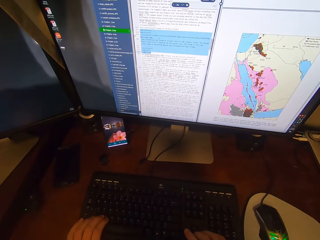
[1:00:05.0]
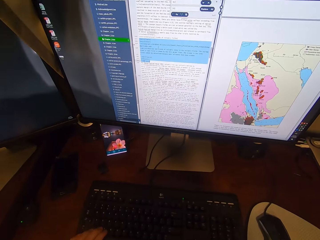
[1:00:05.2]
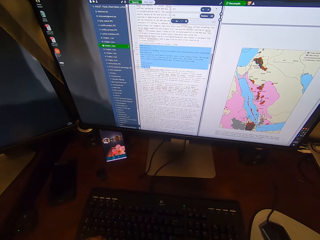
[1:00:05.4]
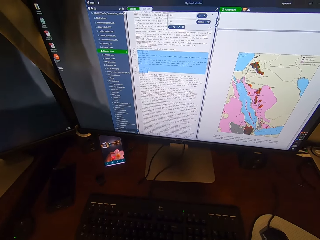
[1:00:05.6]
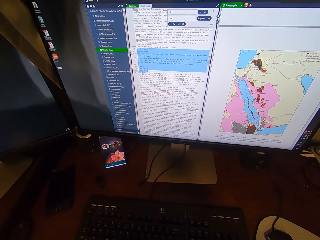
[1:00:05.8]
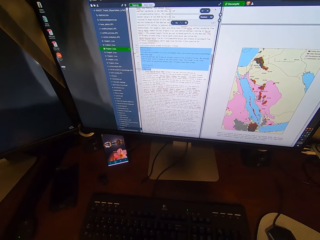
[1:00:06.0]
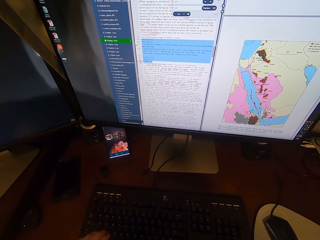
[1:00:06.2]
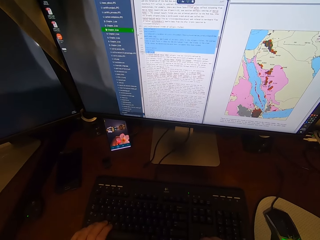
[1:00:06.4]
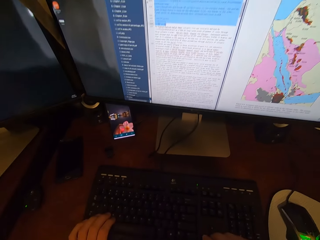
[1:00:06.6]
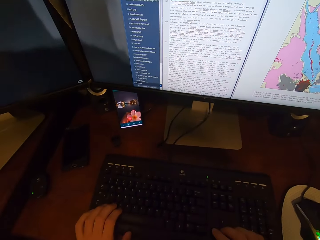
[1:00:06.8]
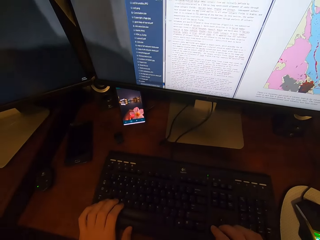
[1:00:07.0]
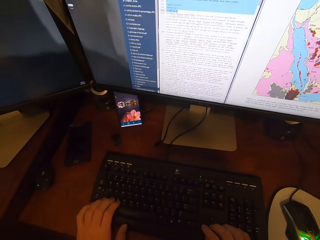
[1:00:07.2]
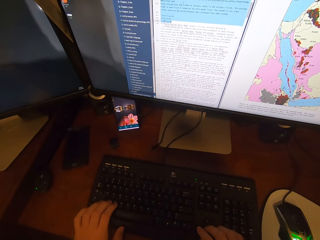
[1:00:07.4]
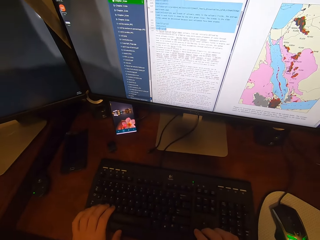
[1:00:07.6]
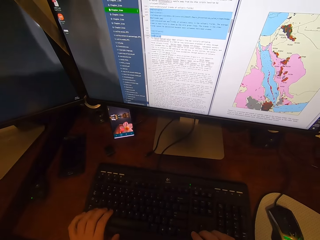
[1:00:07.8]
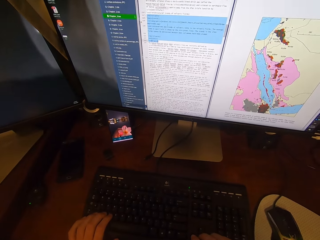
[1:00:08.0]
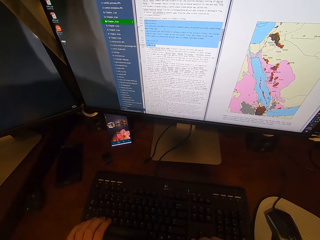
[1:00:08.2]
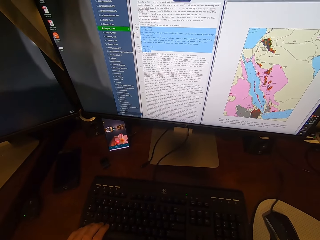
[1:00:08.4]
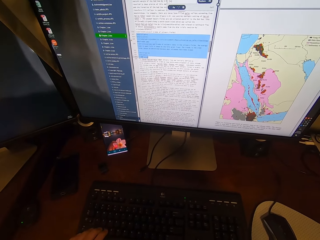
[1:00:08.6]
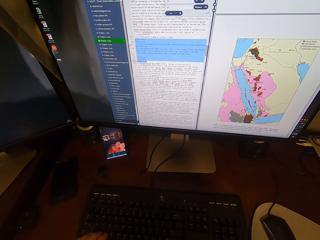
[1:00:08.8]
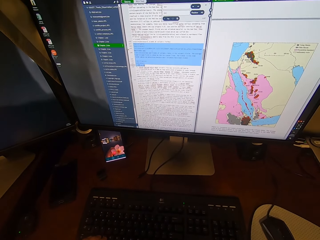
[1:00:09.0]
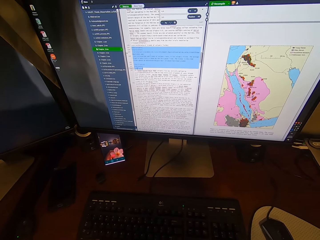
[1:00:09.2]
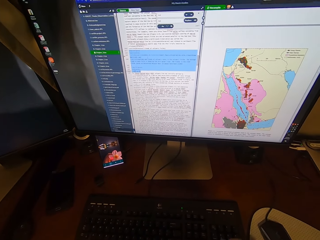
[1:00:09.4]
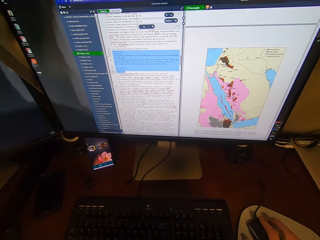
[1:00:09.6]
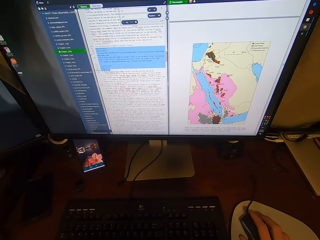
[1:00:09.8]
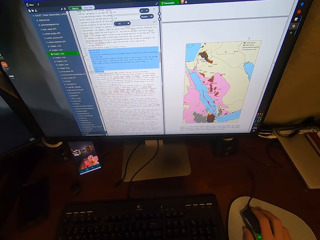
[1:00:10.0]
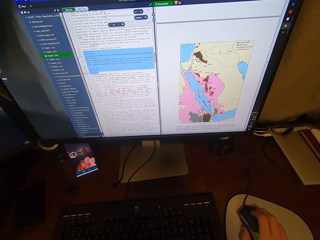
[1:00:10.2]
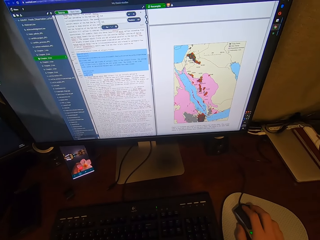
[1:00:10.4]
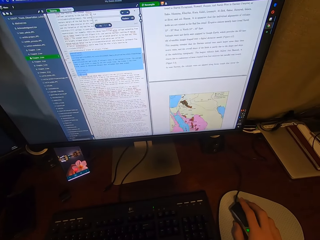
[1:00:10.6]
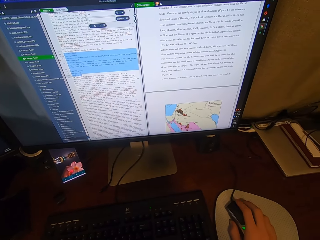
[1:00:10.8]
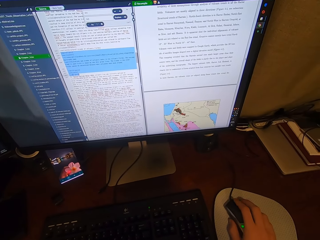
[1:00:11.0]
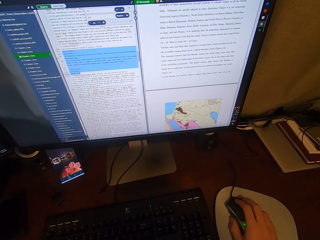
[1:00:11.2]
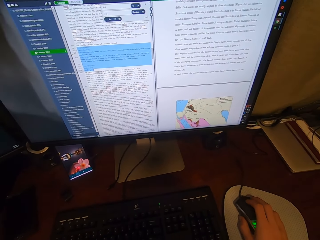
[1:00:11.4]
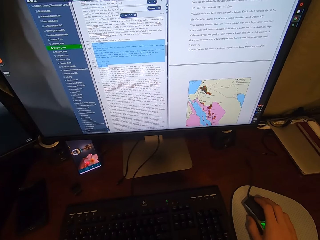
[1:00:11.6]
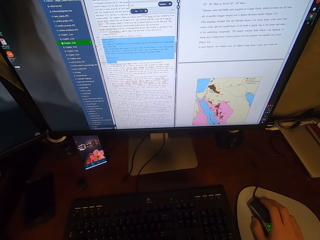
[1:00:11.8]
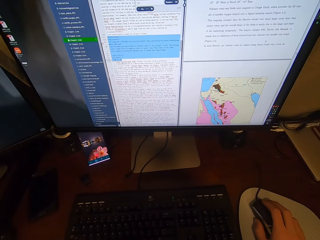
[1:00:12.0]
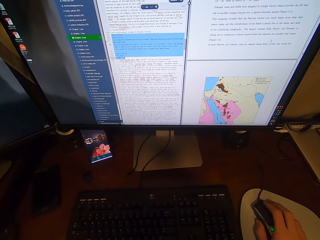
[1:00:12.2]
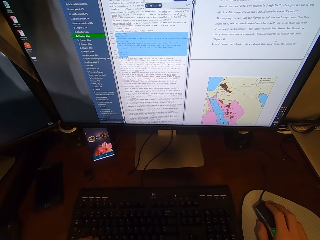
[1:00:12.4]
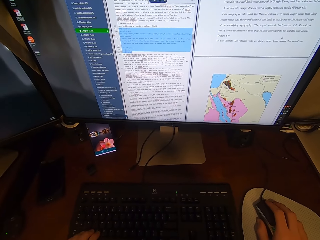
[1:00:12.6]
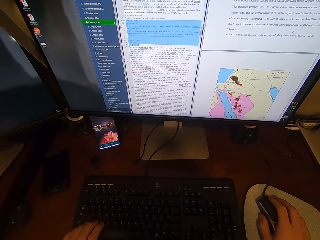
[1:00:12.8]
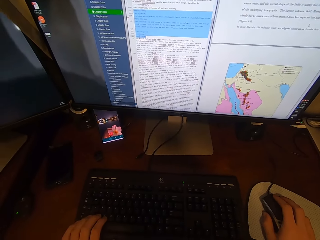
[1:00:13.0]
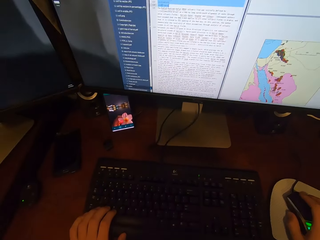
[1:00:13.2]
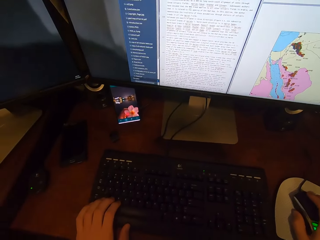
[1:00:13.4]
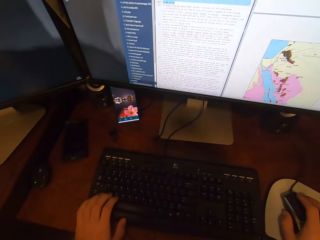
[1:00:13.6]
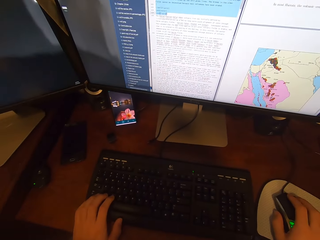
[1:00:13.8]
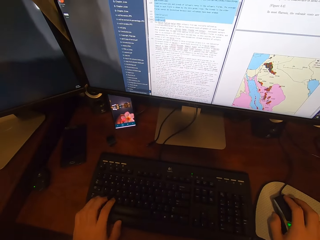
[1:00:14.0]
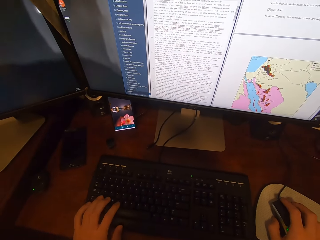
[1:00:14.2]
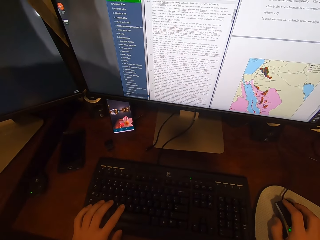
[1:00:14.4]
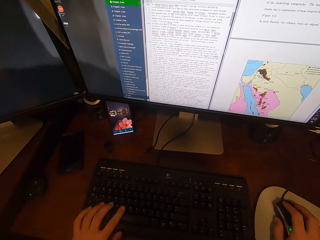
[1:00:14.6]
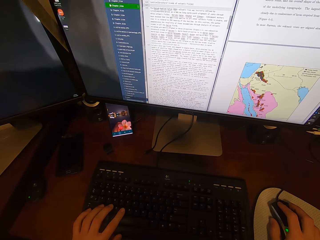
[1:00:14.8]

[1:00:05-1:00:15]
The camera wearer scrolls on the USB mouse attached to the desktop computer with his right hand.

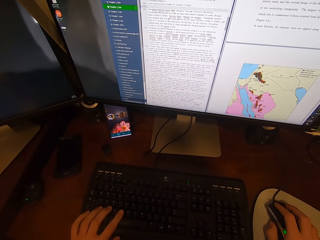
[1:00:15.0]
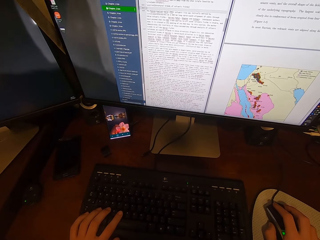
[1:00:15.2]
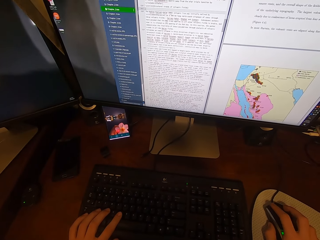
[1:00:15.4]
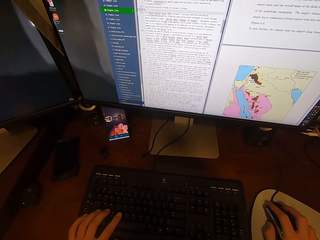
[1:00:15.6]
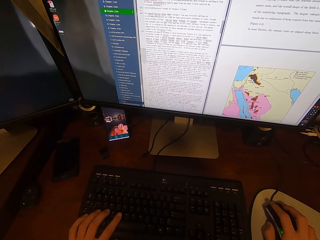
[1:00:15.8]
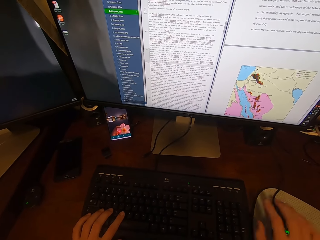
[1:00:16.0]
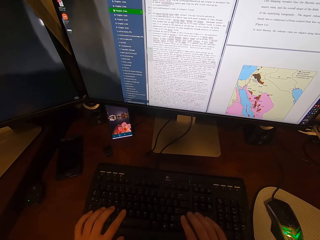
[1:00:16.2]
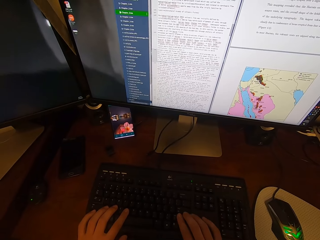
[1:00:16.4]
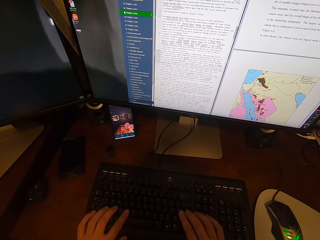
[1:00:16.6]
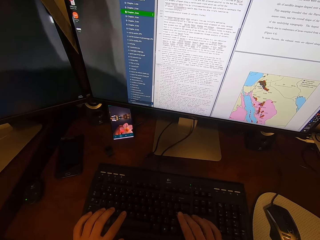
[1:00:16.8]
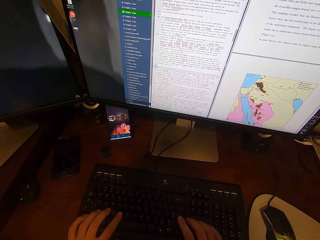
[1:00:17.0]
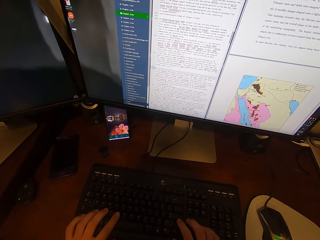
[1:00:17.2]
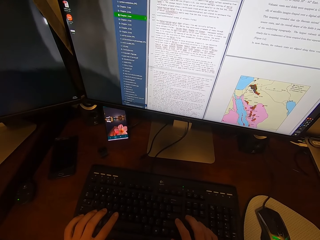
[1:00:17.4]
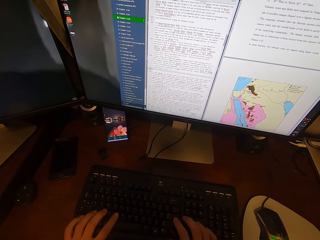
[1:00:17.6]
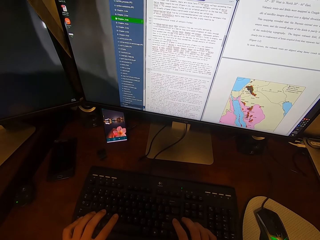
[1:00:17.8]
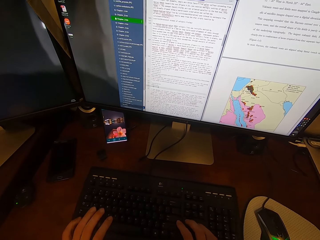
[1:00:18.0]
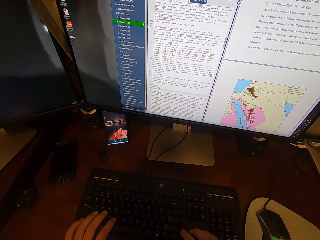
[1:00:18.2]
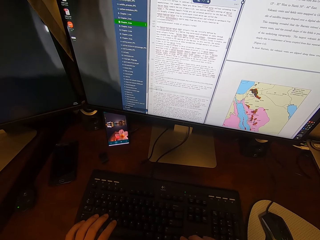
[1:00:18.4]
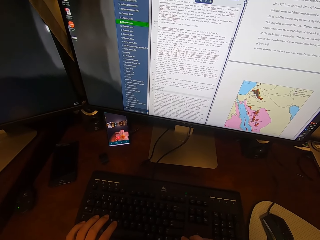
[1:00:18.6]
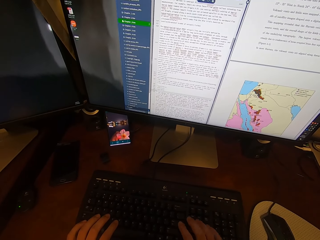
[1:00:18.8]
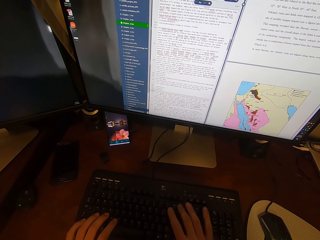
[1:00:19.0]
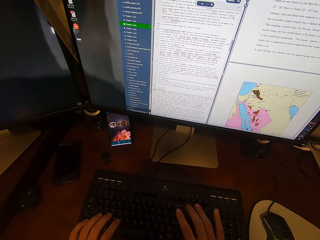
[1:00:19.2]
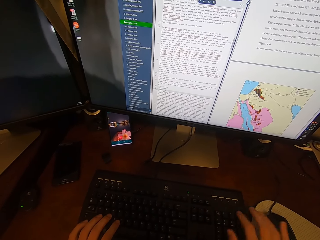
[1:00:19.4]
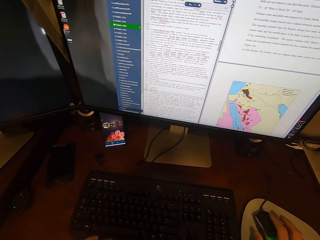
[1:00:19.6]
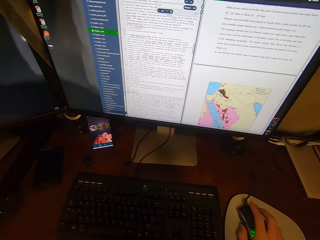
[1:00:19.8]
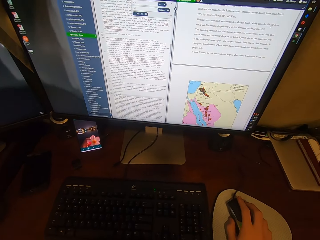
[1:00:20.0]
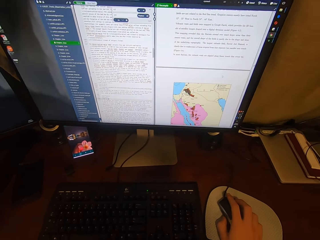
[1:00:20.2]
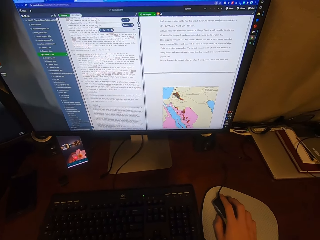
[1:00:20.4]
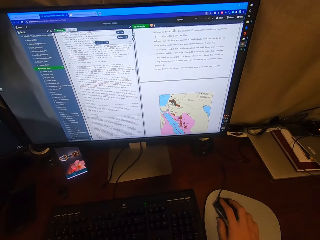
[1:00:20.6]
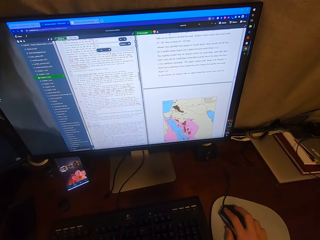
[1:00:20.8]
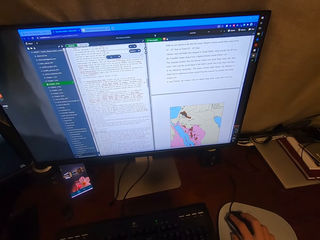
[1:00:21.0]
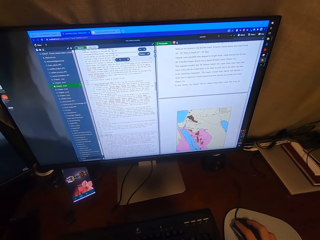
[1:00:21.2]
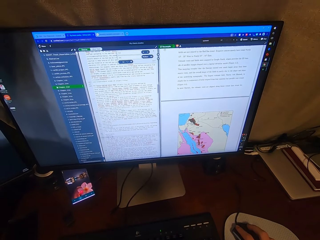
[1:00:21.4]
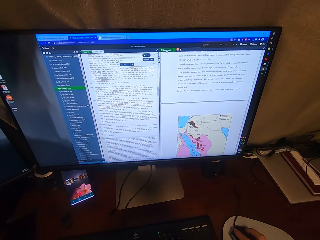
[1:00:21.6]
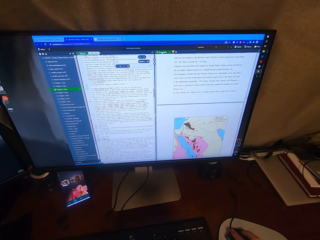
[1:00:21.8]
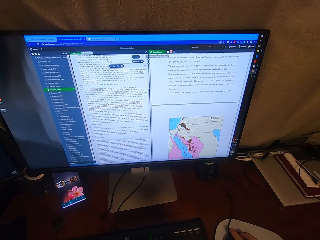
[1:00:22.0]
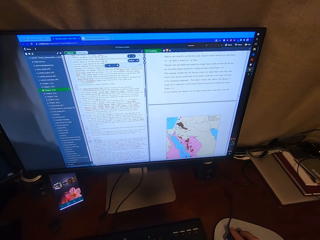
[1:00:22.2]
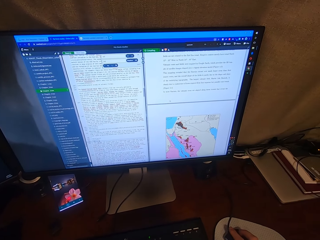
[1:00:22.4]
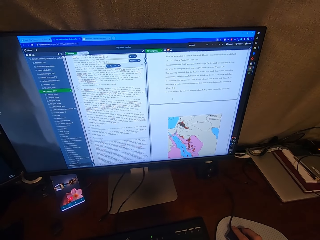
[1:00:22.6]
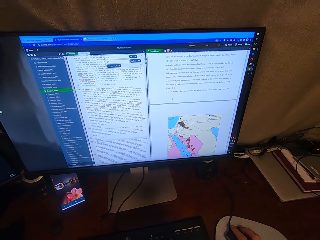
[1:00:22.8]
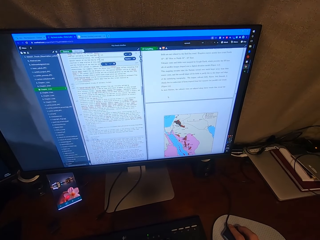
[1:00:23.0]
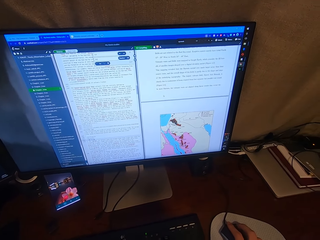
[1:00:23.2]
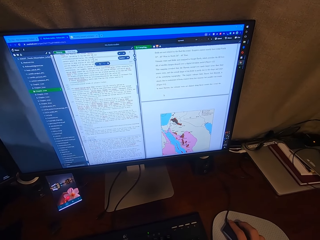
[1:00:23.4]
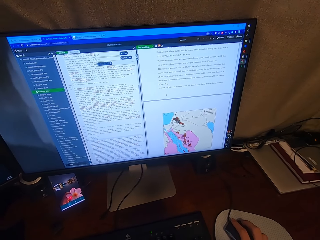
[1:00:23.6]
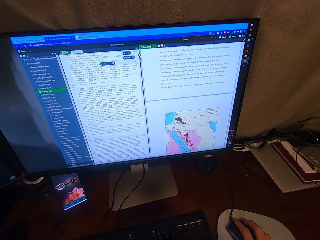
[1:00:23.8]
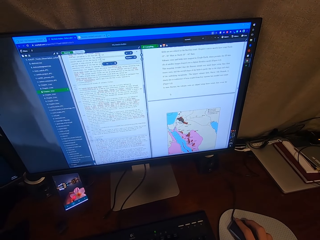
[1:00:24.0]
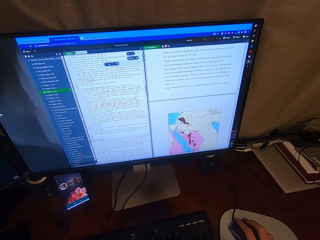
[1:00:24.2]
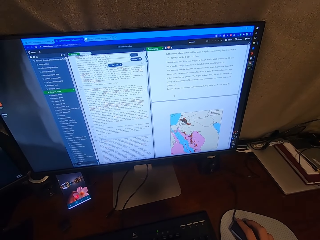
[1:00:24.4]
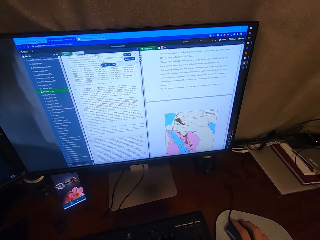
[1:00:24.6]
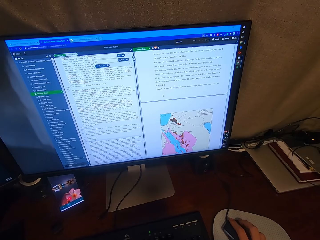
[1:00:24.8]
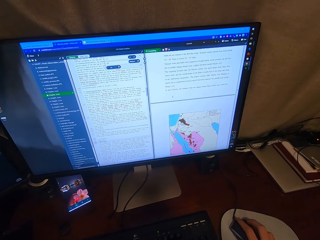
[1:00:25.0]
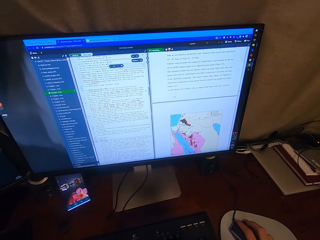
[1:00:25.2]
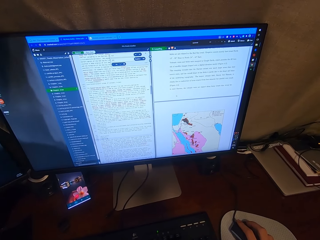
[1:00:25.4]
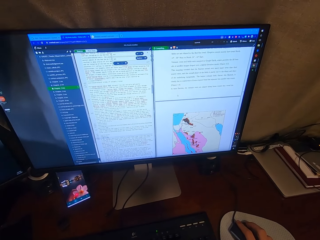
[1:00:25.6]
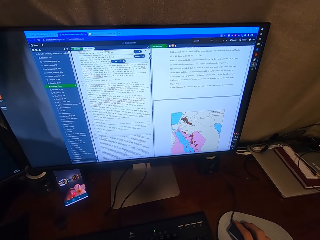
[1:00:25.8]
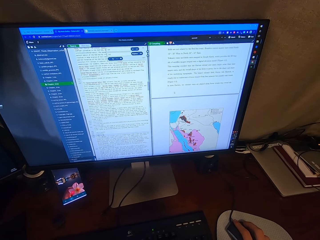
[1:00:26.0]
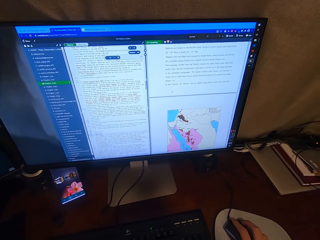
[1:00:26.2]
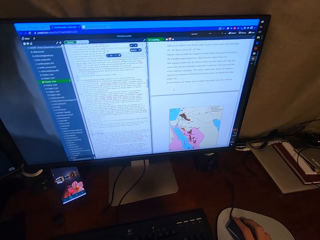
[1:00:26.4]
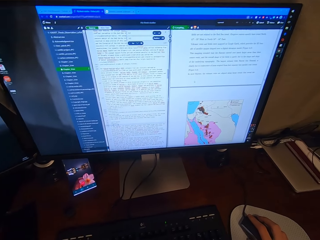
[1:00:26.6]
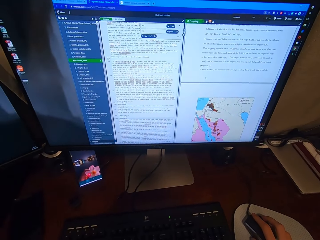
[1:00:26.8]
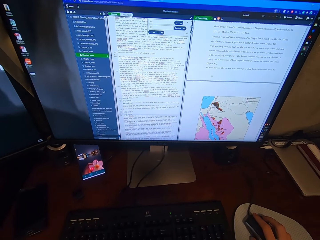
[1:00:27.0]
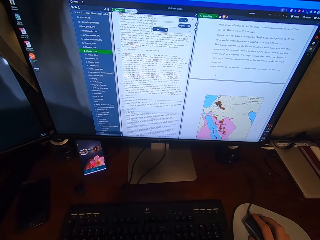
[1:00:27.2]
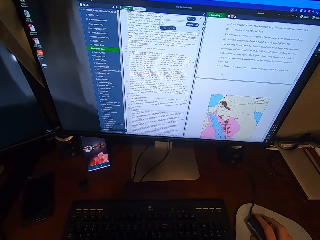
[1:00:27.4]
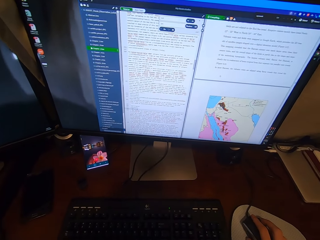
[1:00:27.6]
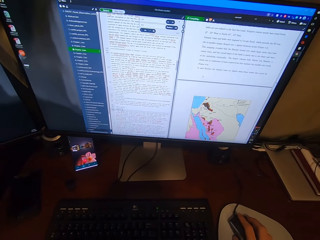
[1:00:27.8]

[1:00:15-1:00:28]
The camera wearer types on the keyboard attached to the desktop computer with his hands. He clicks on the USB mouse attached to the desktop computer with his right hand. He looks at the computer.
